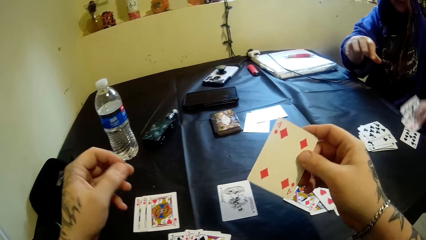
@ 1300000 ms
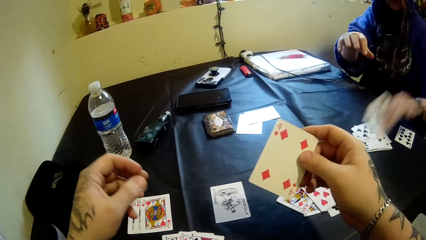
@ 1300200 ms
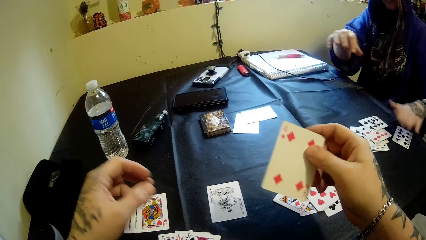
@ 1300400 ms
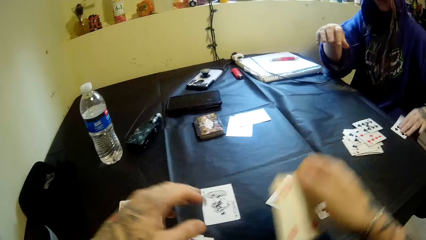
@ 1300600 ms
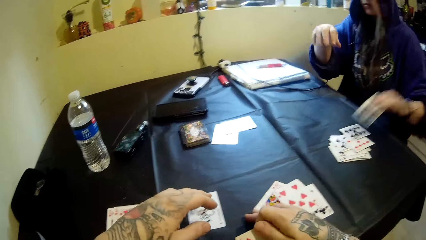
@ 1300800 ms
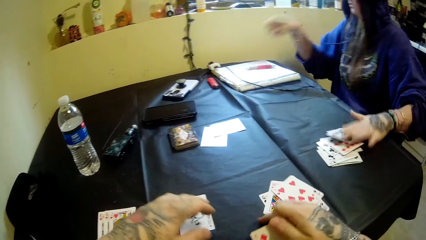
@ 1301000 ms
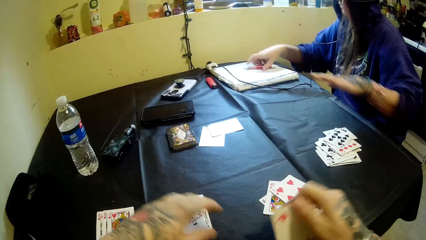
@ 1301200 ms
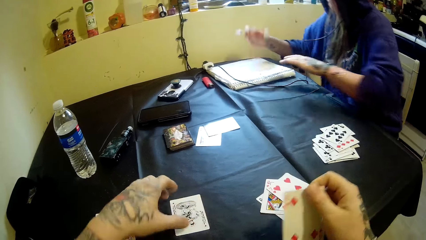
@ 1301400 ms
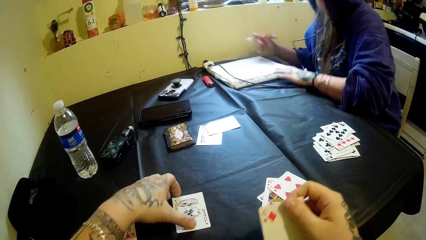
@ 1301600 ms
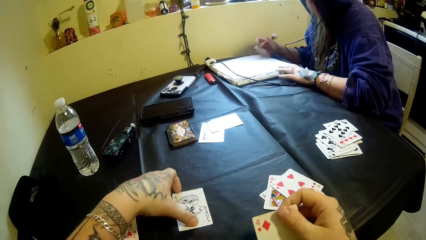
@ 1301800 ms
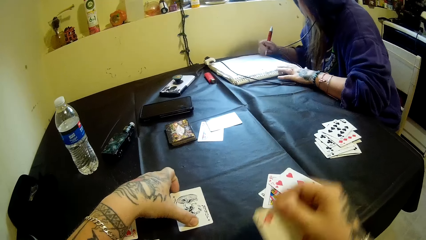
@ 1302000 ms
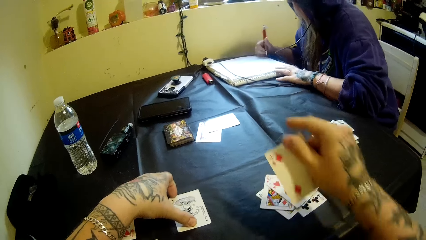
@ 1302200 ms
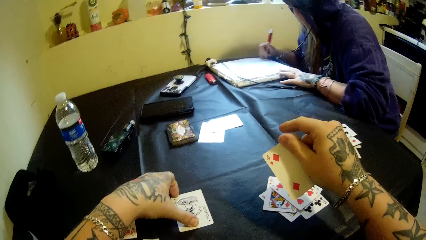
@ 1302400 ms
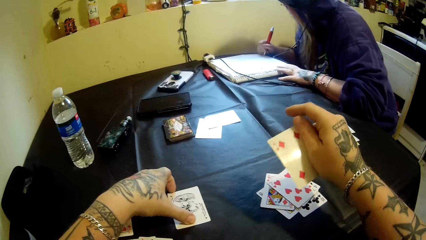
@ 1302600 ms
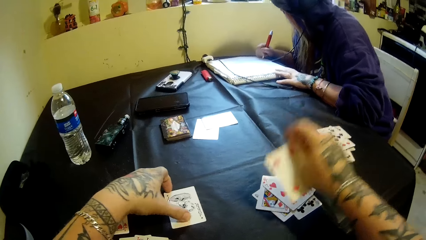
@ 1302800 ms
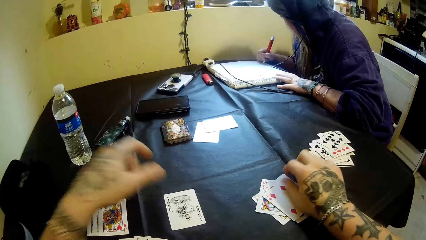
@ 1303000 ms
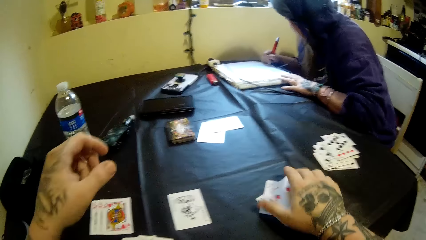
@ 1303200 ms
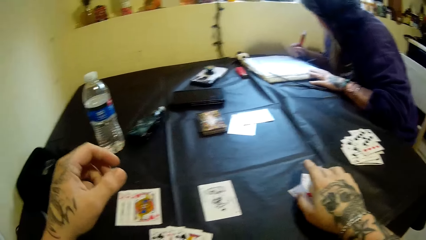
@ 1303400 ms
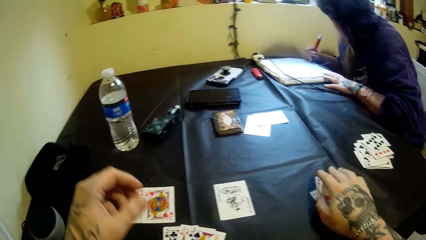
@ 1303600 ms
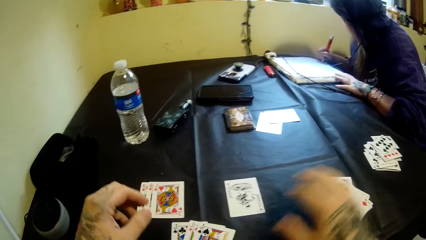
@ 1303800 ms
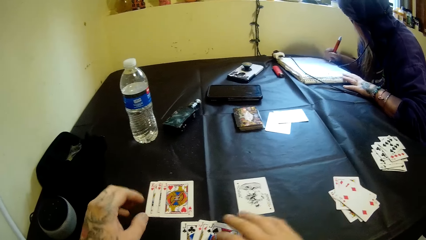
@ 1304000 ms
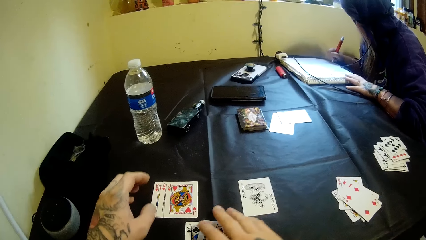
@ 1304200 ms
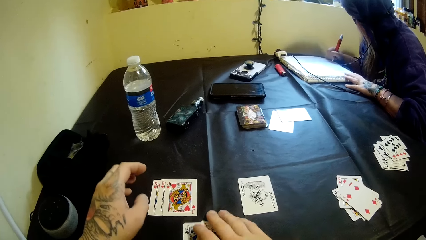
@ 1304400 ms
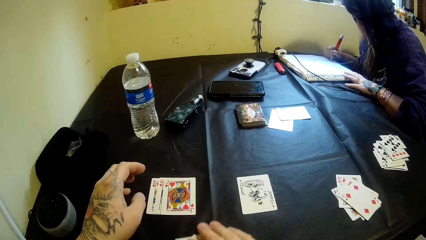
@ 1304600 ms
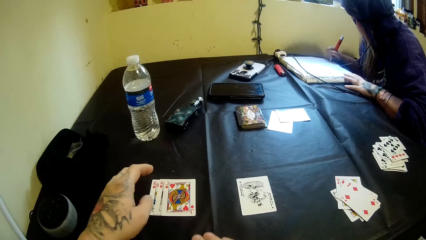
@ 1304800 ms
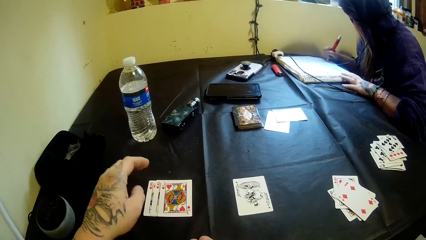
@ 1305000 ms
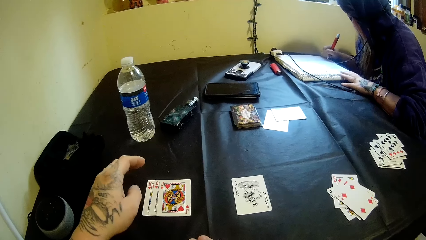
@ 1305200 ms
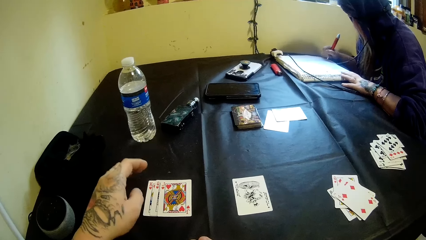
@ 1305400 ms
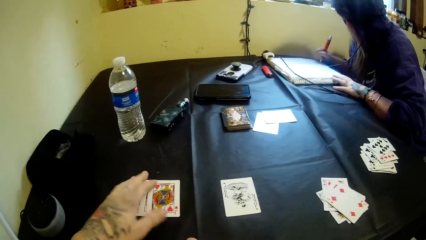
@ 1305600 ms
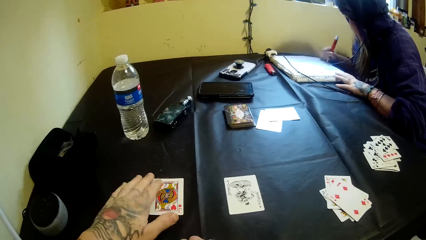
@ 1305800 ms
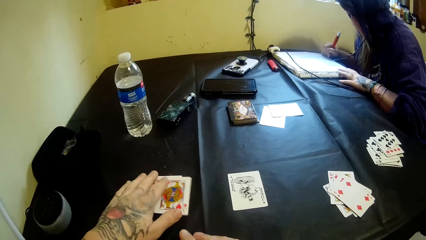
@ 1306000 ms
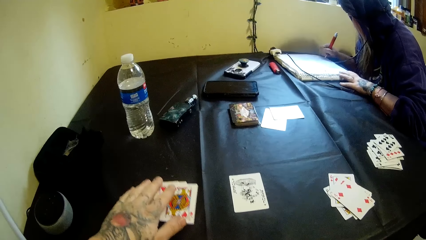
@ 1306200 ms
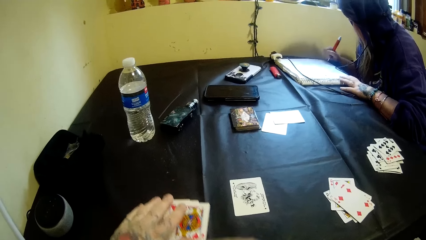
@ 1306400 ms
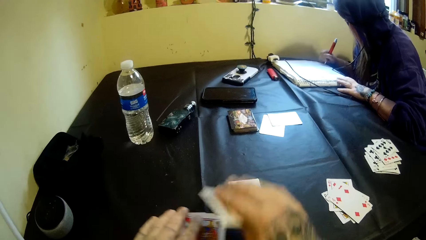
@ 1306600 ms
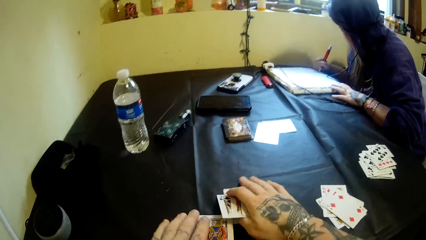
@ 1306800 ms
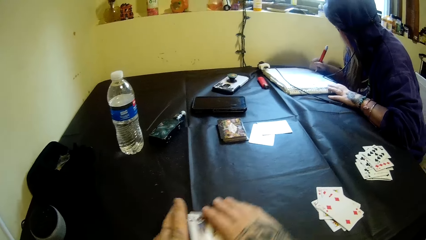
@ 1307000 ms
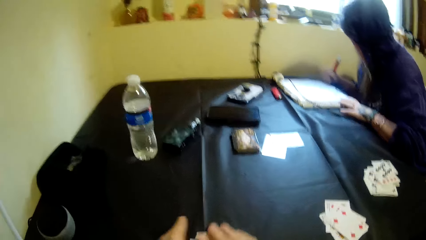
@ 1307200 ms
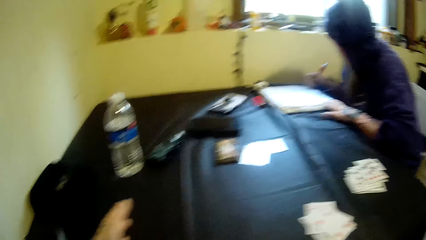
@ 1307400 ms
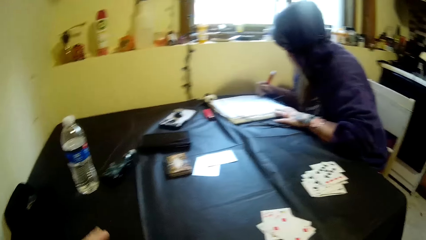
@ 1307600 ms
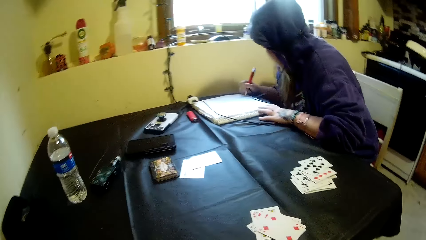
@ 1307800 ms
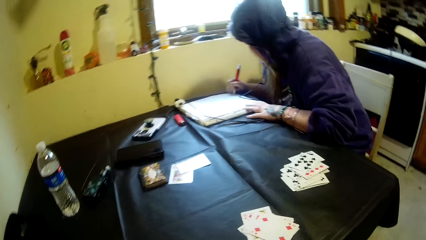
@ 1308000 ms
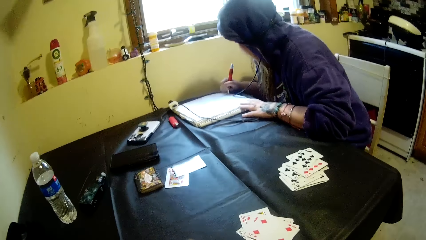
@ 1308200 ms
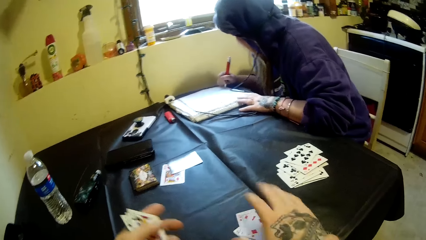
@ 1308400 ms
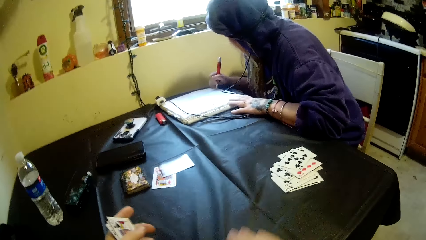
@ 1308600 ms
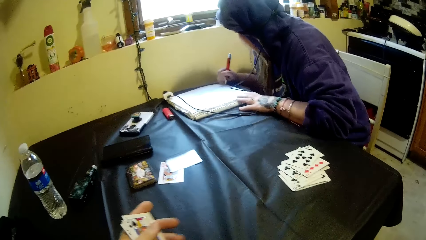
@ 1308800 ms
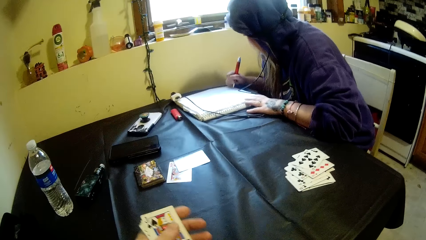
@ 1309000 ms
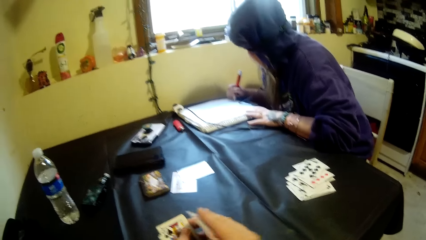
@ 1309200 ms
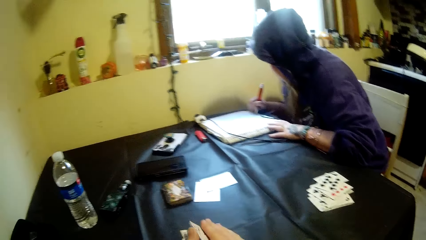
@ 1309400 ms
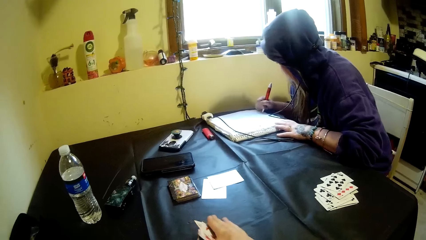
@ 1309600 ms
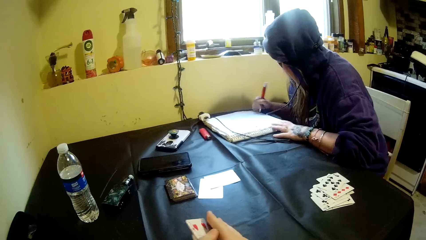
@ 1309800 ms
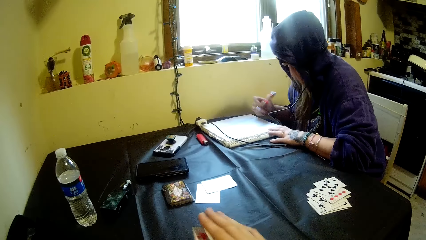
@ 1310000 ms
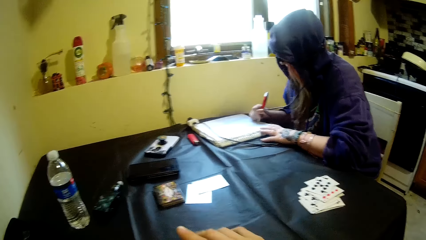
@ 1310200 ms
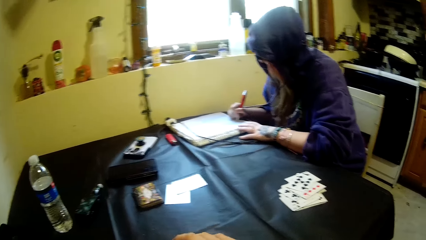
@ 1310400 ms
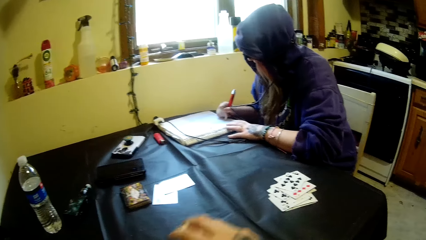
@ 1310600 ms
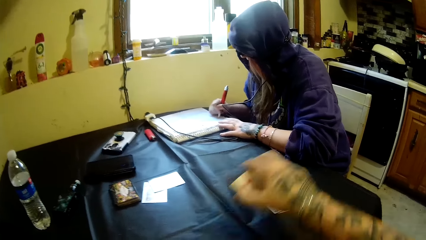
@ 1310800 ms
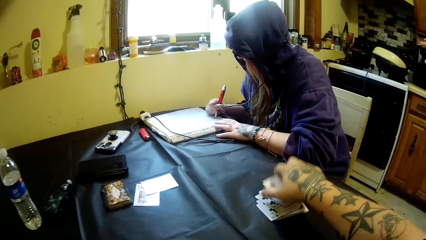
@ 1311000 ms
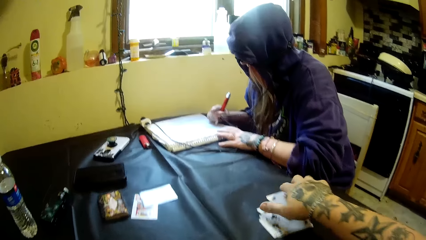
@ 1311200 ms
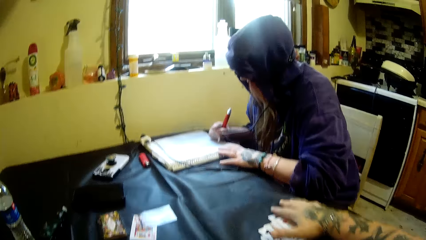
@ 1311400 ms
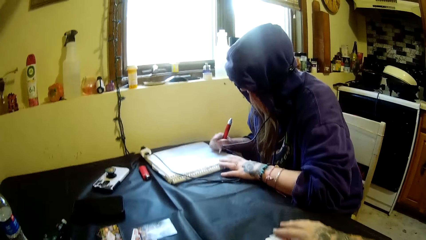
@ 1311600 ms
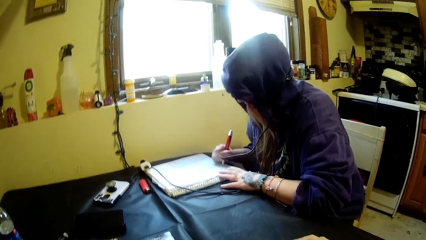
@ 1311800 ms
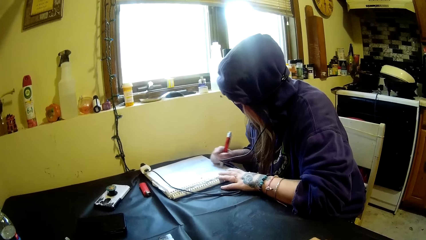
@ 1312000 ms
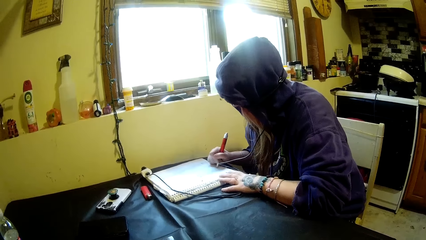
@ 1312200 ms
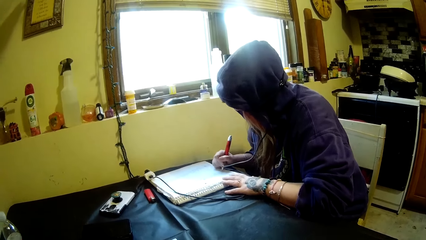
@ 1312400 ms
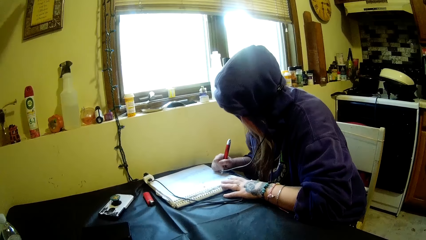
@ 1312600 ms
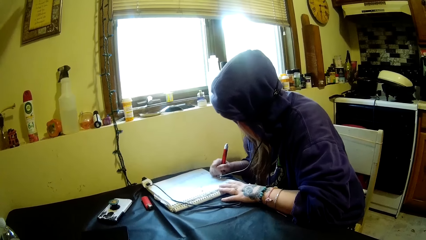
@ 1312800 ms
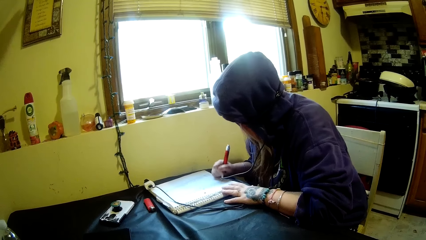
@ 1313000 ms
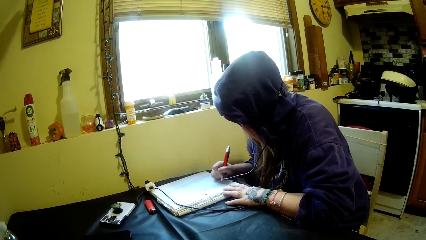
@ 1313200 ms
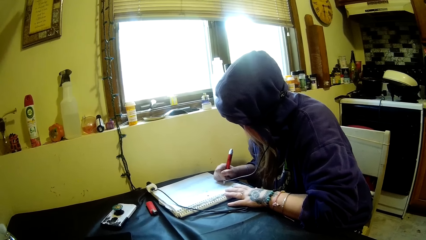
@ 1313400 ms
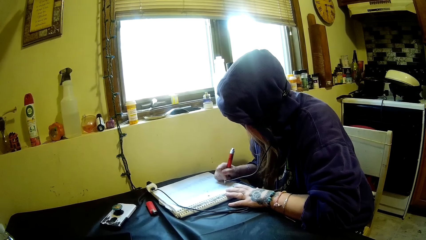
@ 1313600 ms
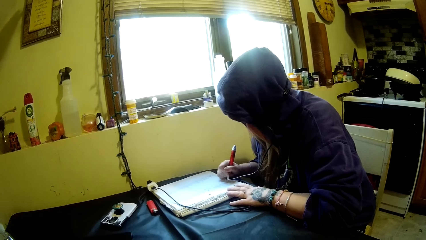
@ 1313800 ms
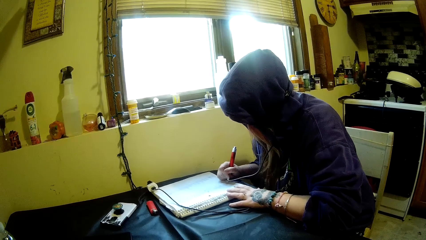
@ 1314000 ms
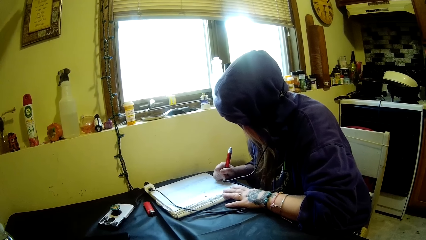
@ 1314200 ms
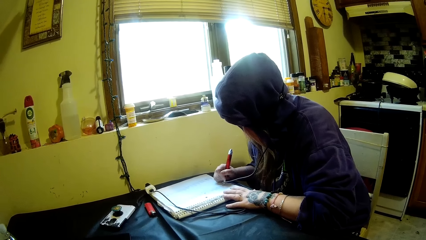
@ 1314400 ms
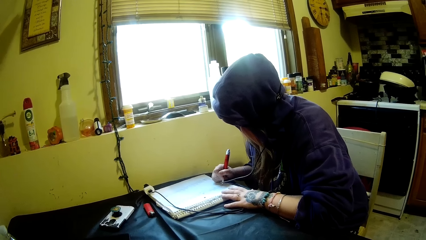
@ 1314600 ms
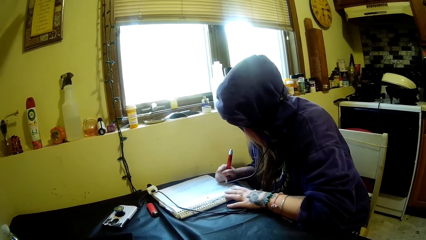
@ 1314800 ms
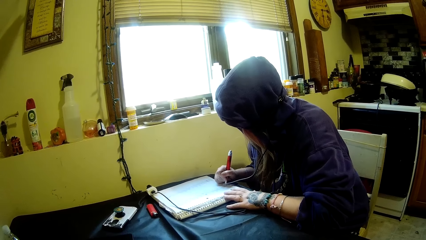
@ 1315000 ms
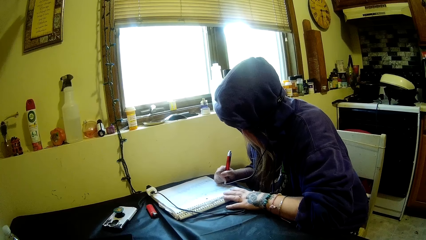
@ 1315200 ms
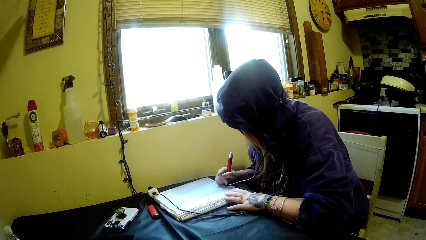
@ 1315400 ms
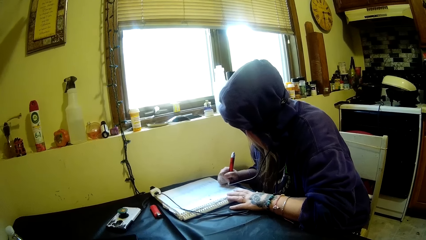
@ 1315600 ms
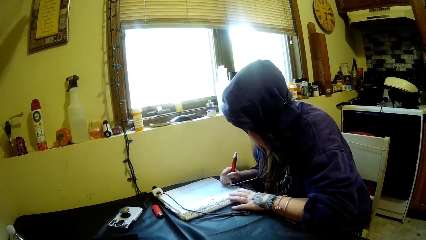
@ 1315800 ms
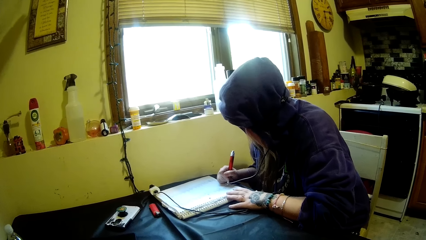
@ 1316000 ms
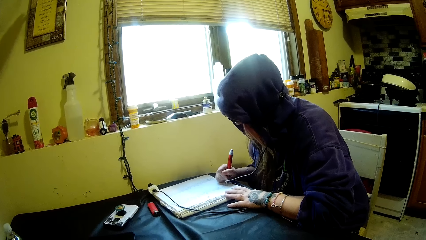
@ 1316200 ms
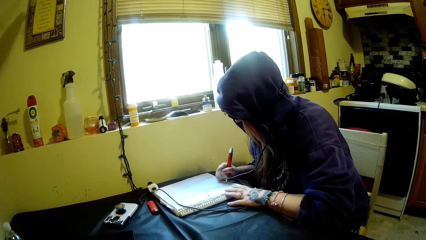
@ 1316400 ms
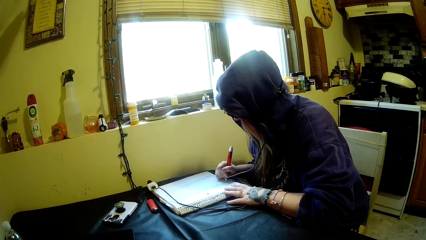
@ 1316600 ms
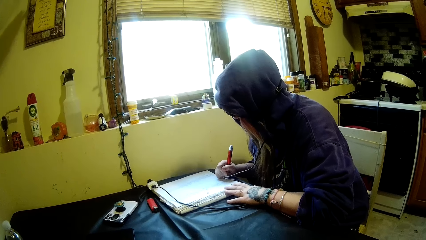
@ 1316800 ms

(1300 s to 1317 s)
A woman looks at the cards. The woman picks the cards from a table and places cards on the others. The woman picks a card from the table and places the card on the others. The woman picks a pen on a book with her right hand. The woman holds the book with her left hand. The camera wearer places a card on the others. The woman writes on the book with the pen. The camera wearer touches the cards on the table. He moves the cards on the table with his hands. The woman writes on the book with the pen. The camera wearer puts the cards together. The woman writes on the book. The camera wearer moves the cards on the table, puts the cards together, and puts the cards on the others. The woman writes on the book.
